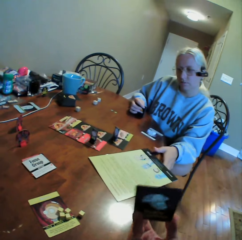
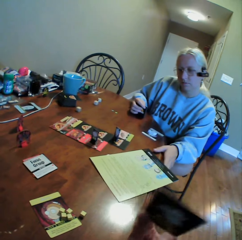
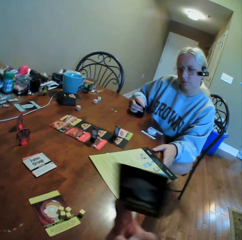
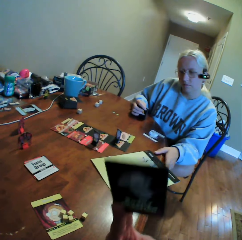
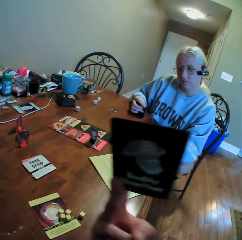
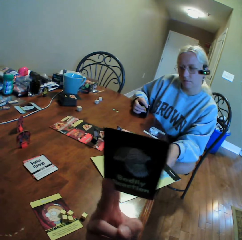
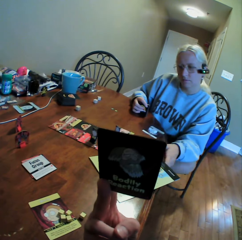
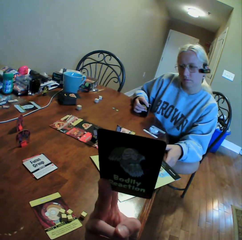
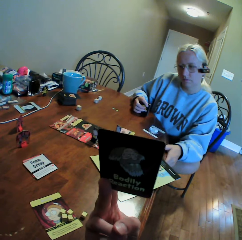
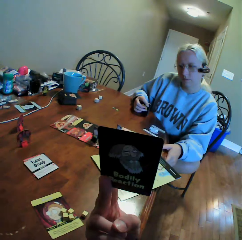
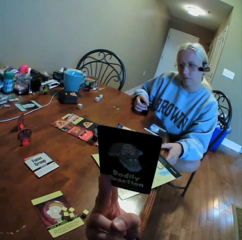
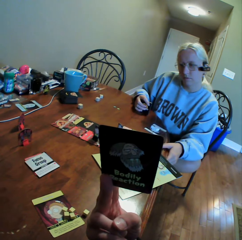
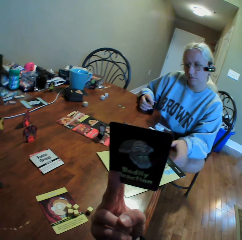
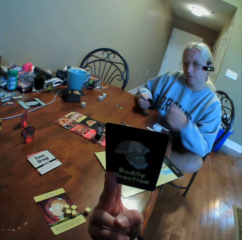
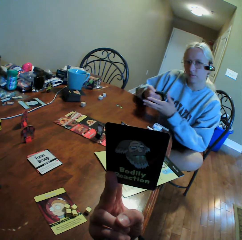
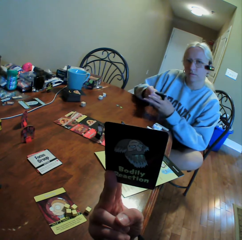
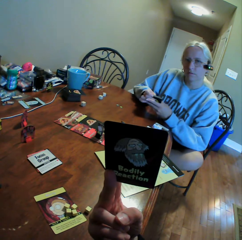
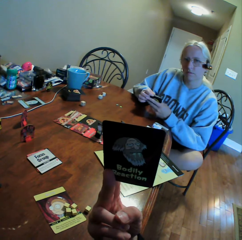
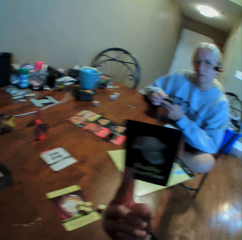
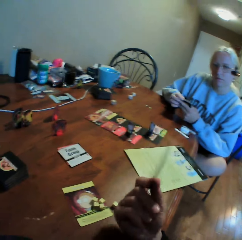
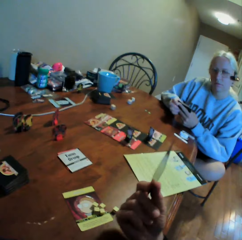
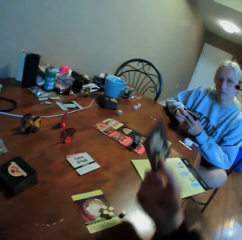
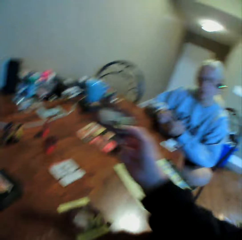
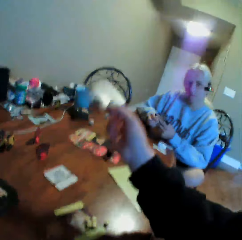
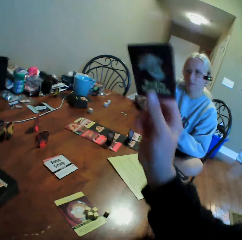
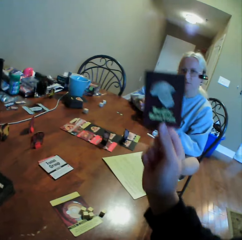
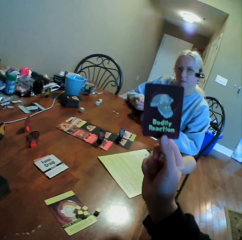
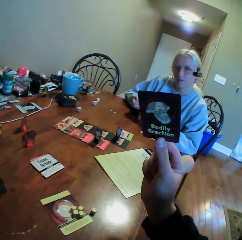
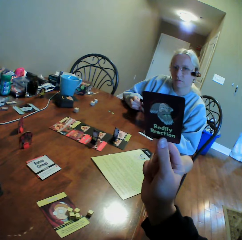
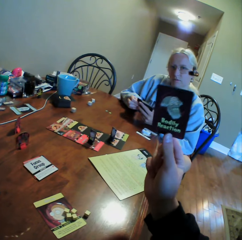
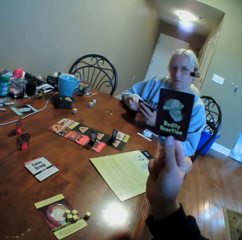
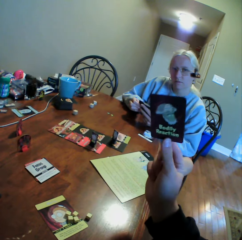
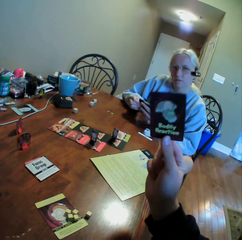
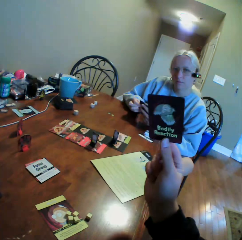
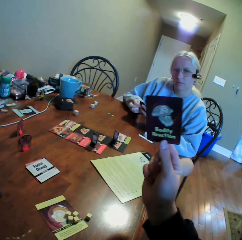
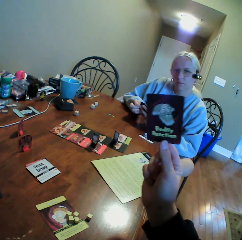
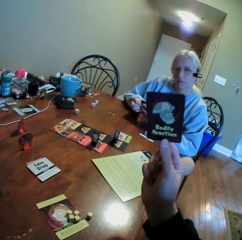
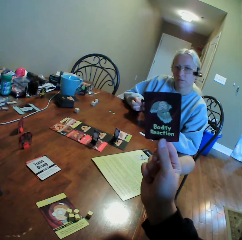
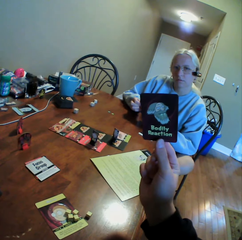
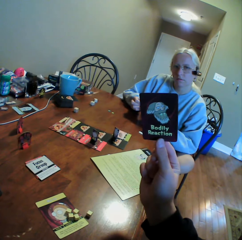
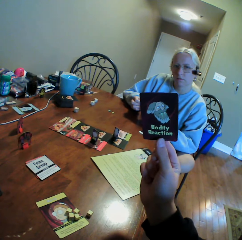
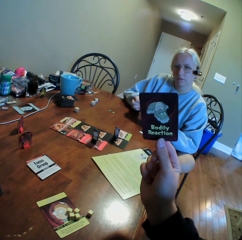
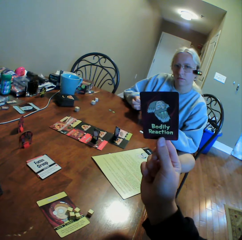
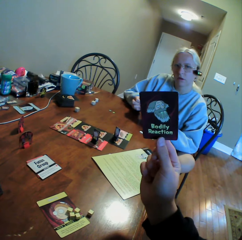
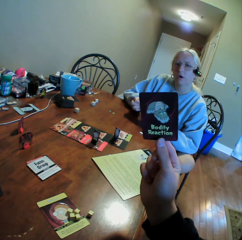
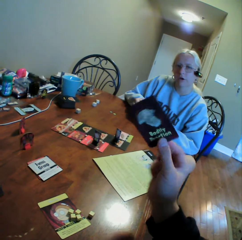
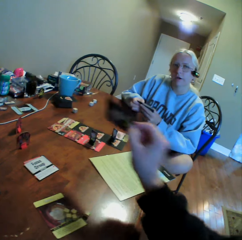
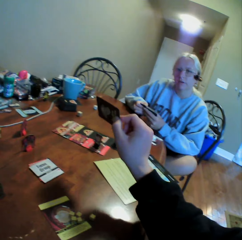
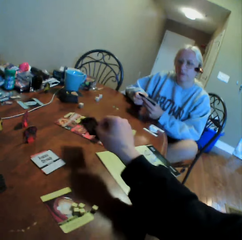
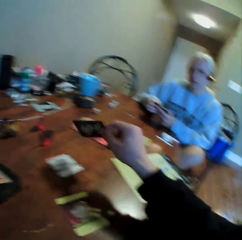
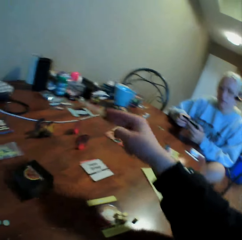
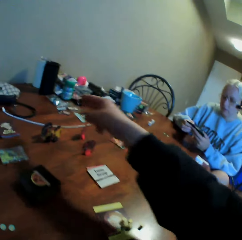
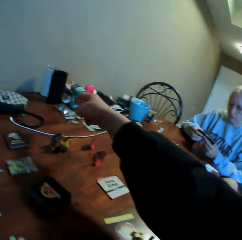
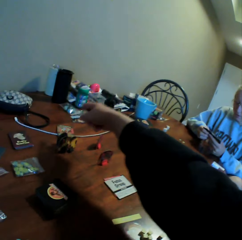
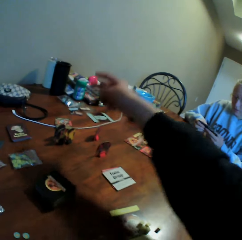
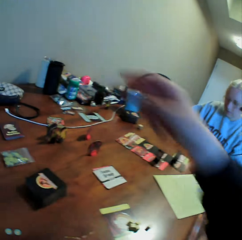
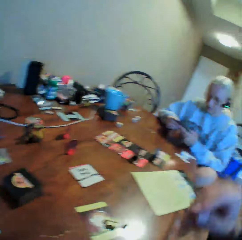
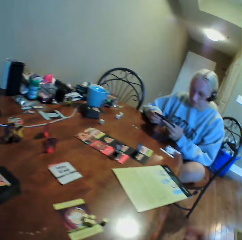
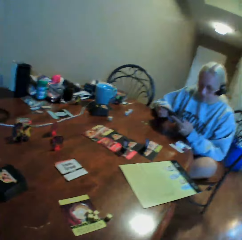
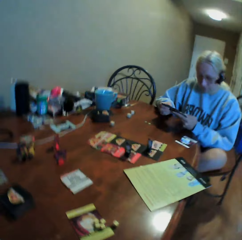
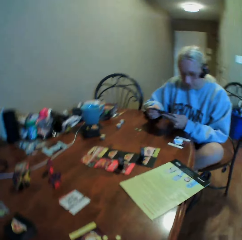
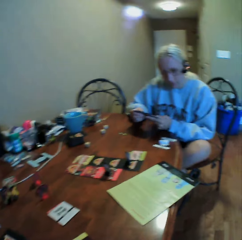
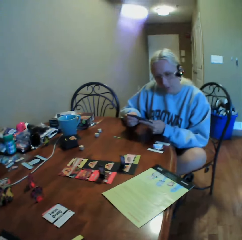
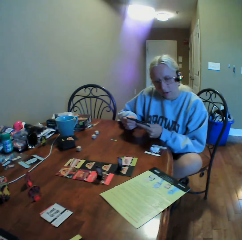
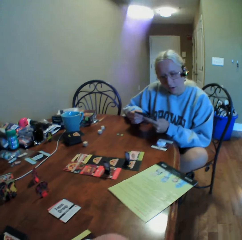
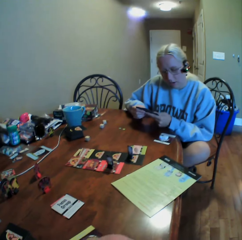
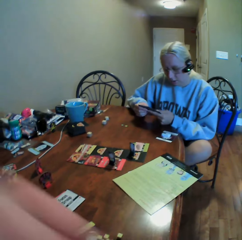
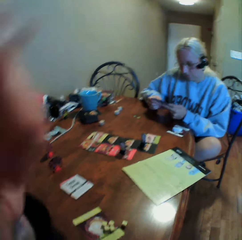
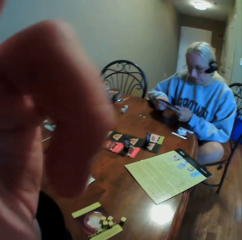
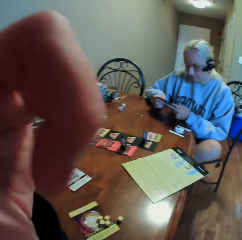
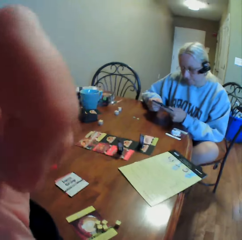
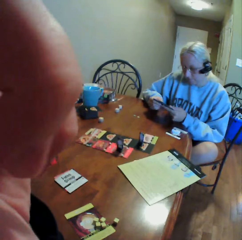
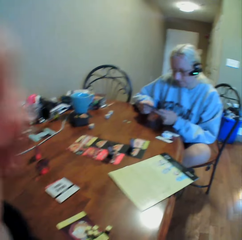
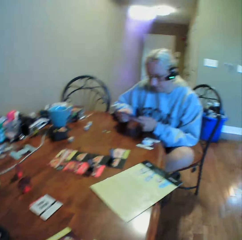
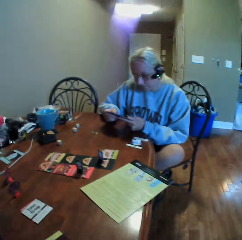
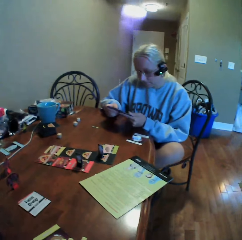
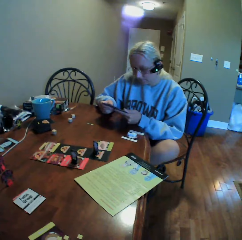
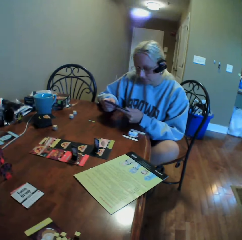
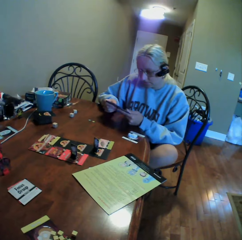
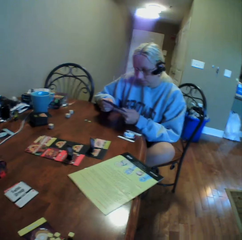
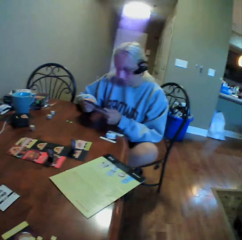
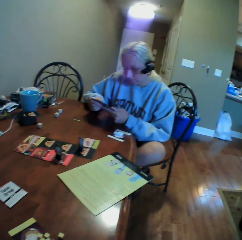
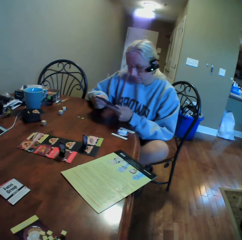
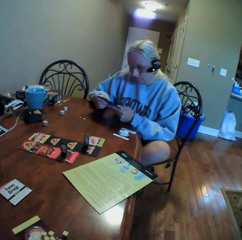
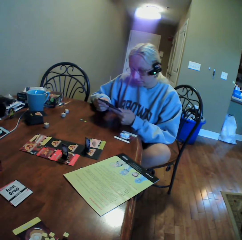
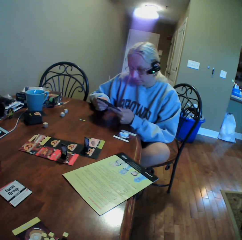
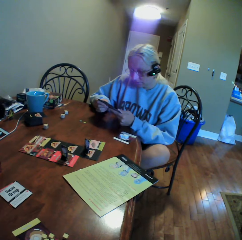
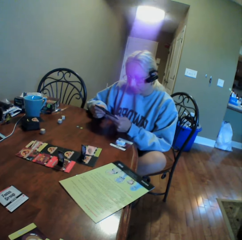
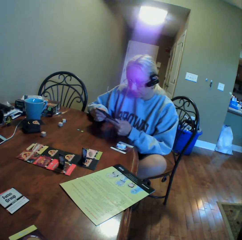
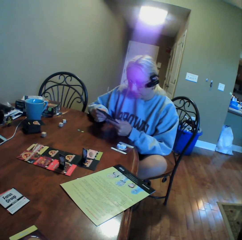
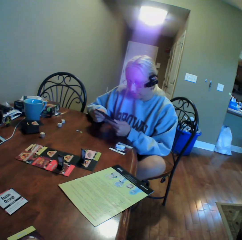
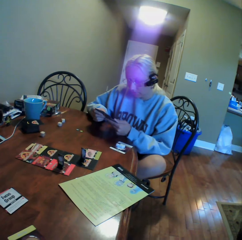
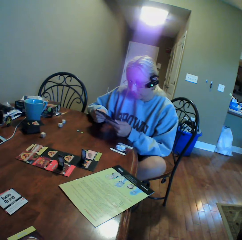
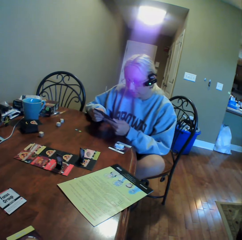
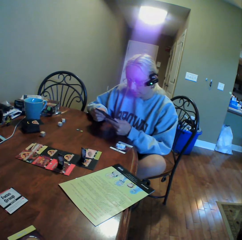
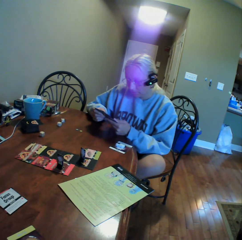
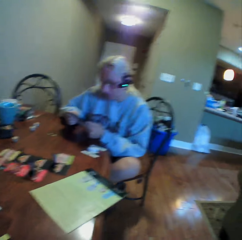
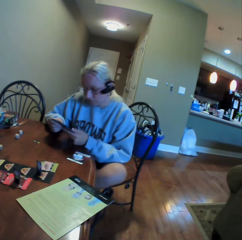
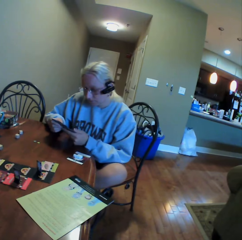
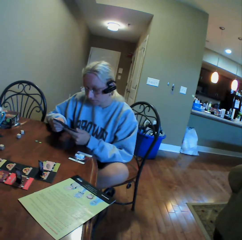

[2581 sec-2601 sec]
The camera wearer holds a card with his hands. A woman holds cards. The camera wearer lifts up the card with his hands. He moves a hand and puts the card on the table. He looks around, touches the camera on his head and does something. He looks around. The woman holds something in her hands.

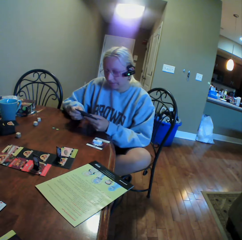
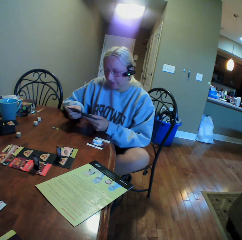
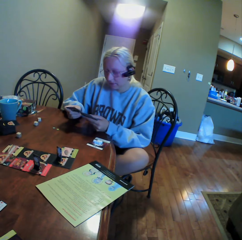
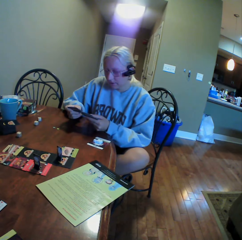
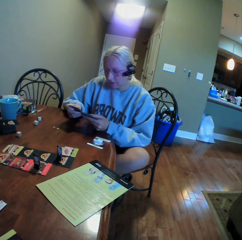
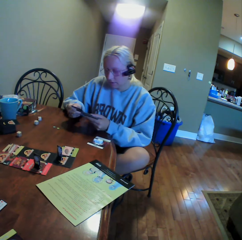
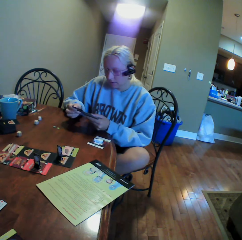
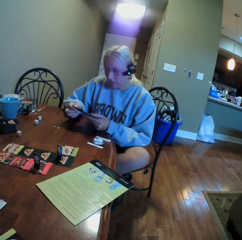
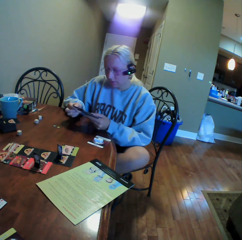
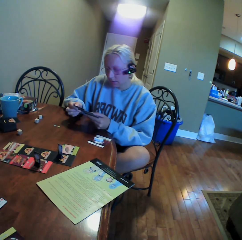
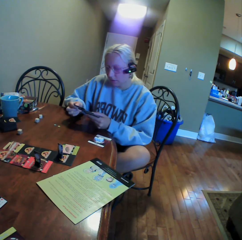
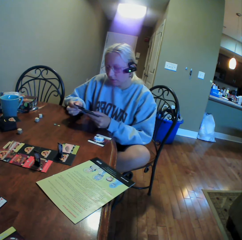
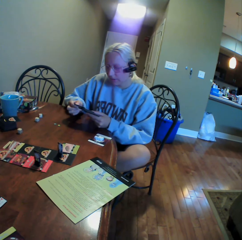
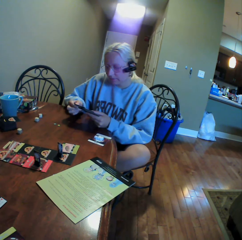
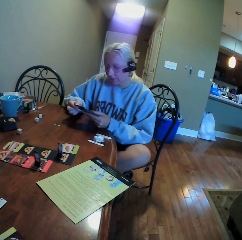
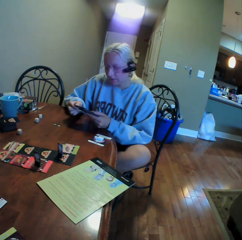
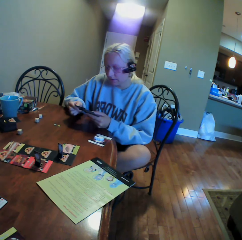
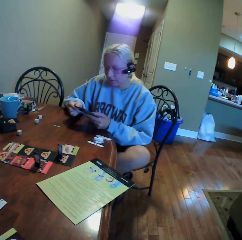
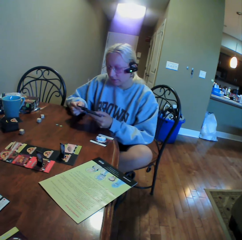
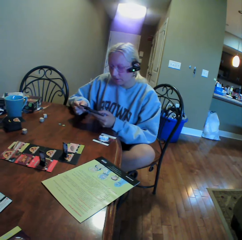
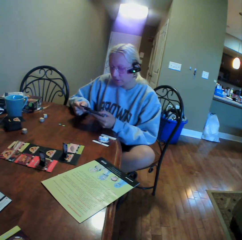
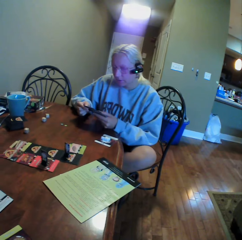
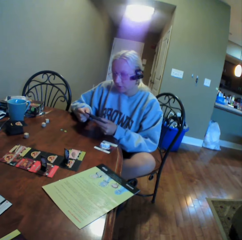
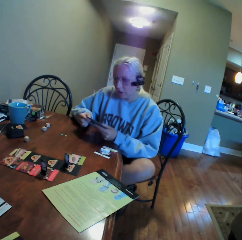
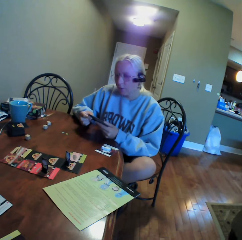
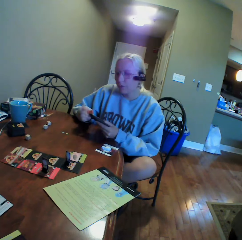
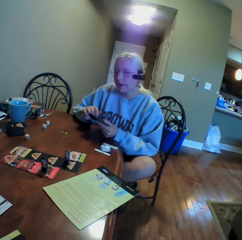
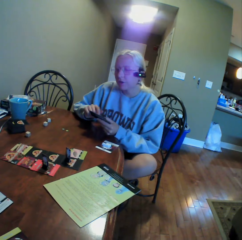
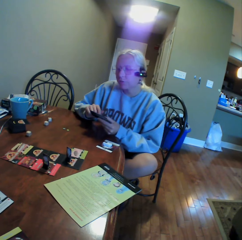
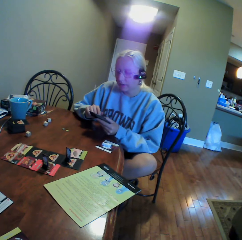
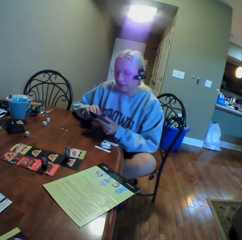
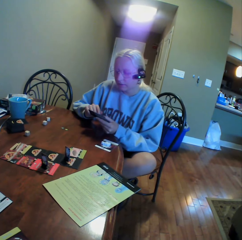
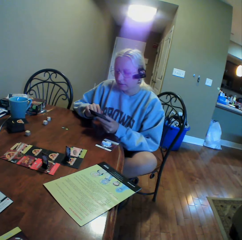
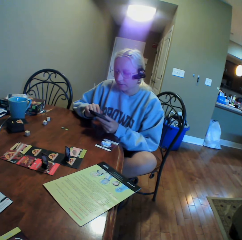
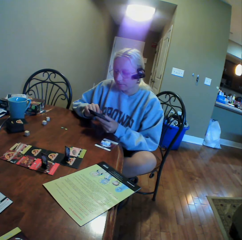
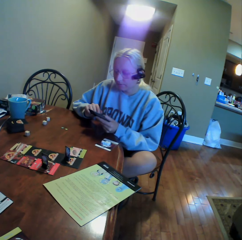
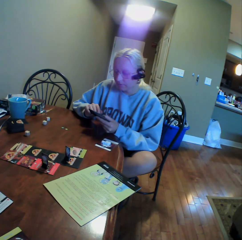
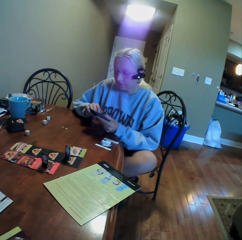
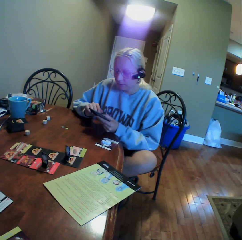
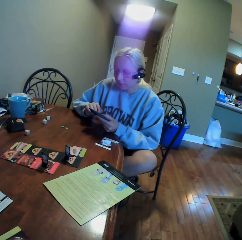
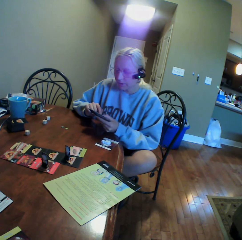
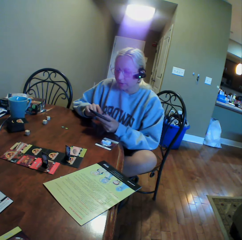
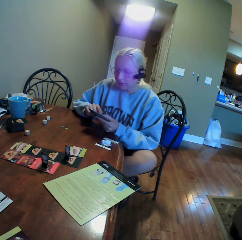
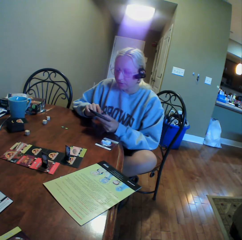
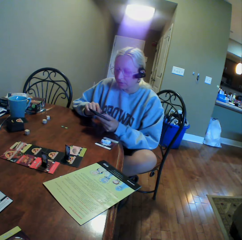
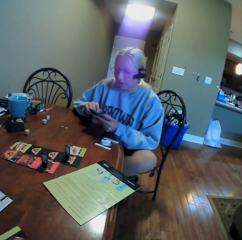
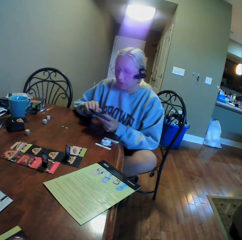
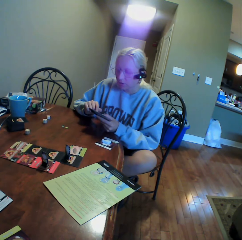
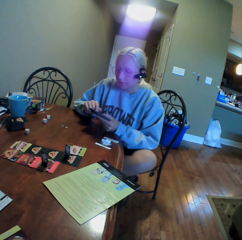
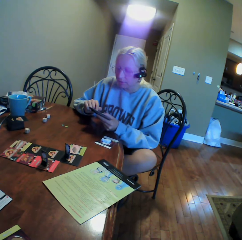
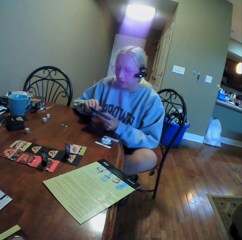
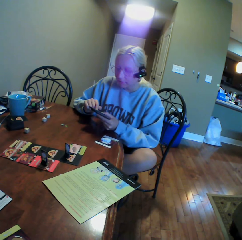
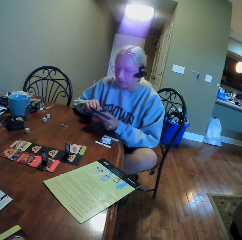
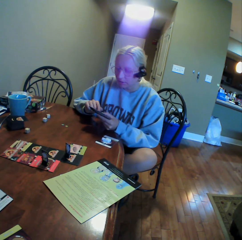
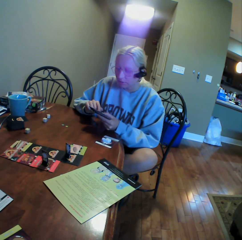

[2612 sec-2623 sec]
A woman sorts a card in her hands. The woman moves a hand, points at the card with her finger and holds the card with both hands.
